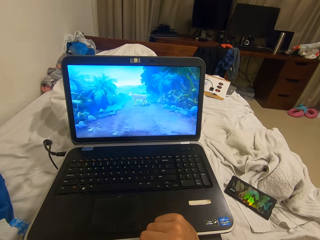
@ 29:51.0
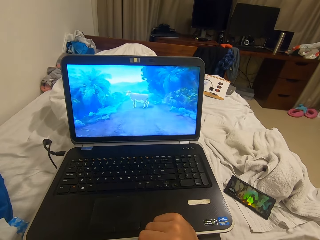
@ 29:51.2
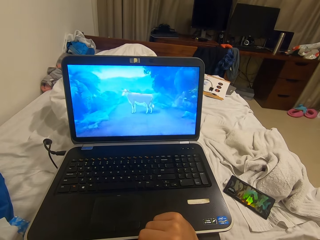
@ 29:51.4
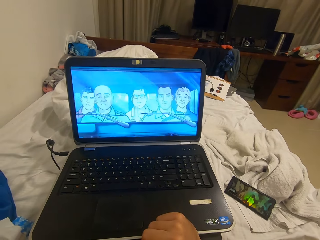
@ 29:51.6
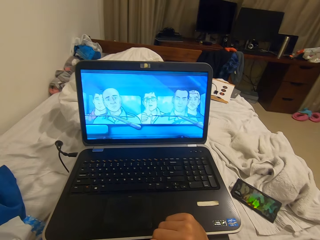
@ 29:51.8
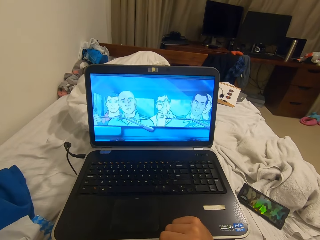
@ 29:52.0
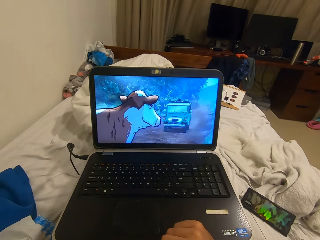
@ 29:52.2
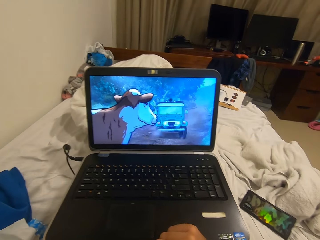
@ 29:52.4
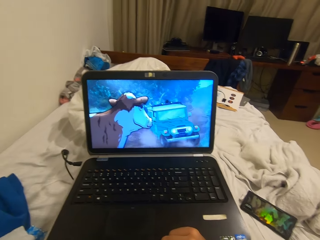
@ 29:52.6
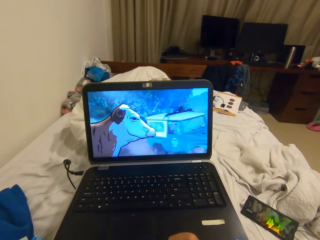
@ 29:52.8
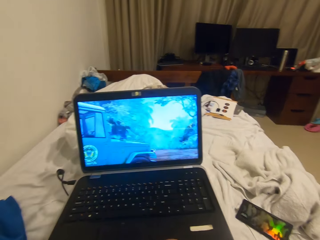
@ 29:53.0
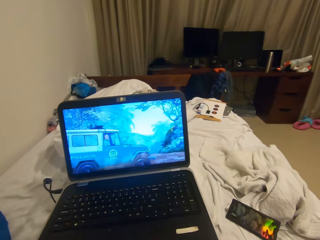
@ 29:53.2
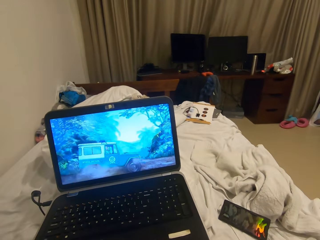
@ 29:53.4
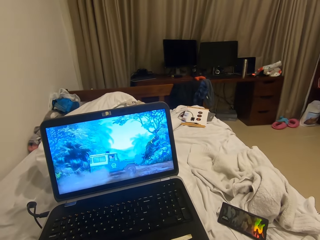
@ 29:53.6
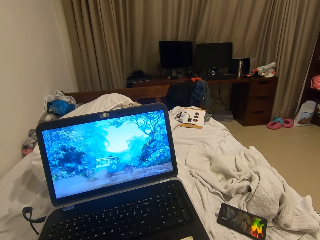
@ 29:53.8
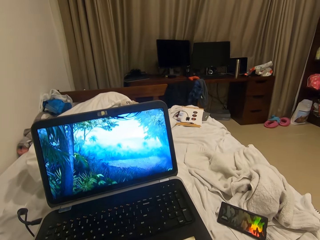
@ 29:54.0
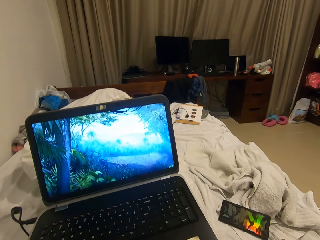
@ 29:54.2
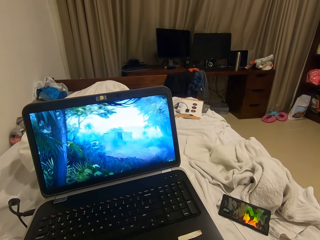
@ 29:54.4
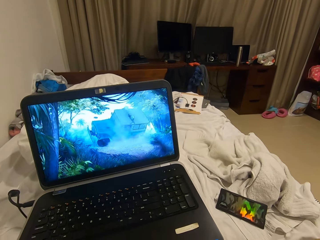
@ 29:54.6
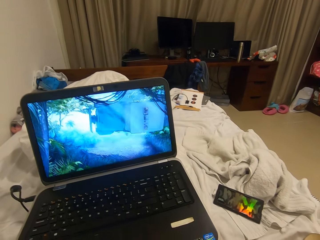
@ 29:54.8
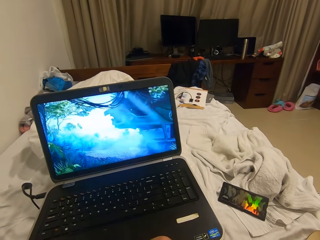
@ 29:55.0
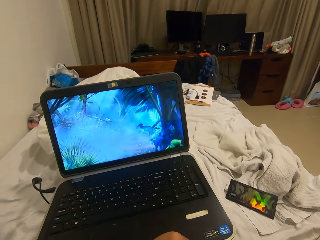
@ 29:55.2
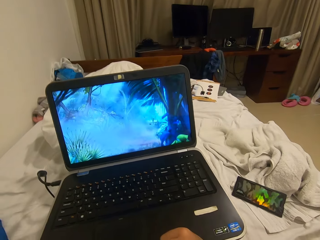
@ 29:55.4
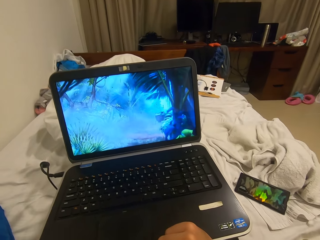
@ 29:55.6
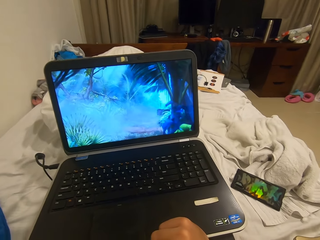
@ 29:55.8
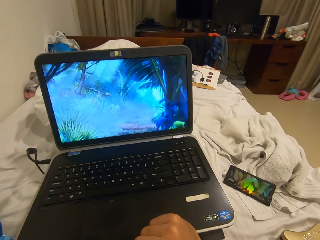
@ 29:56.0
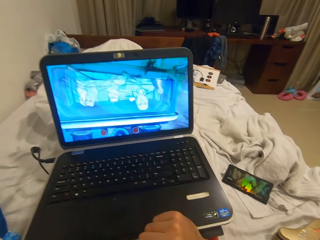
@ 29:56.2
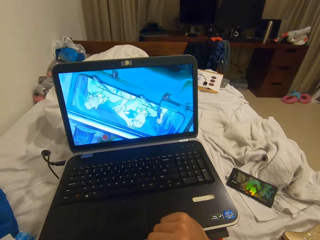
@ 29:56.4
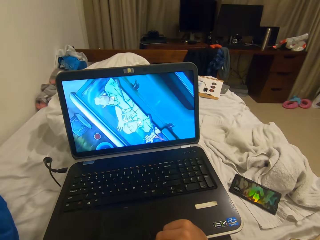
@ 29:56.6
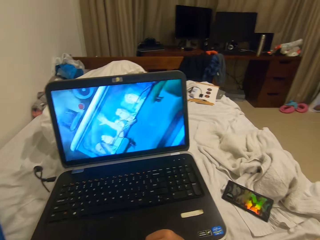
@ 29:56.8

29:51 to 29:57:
The camera wearer stares at the monitor.

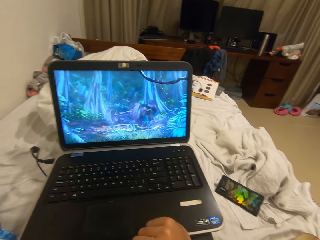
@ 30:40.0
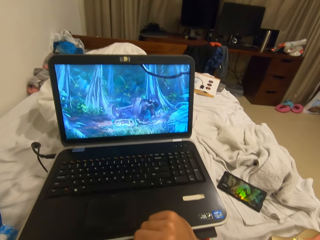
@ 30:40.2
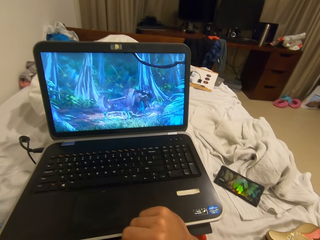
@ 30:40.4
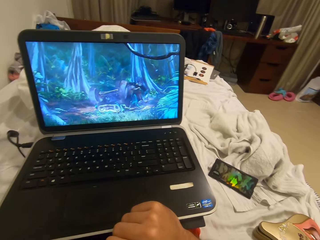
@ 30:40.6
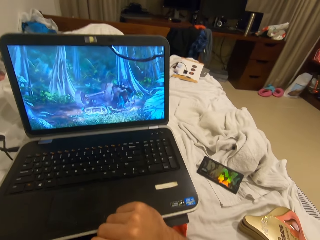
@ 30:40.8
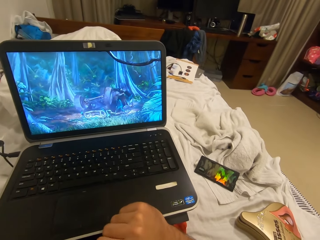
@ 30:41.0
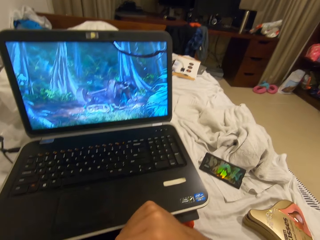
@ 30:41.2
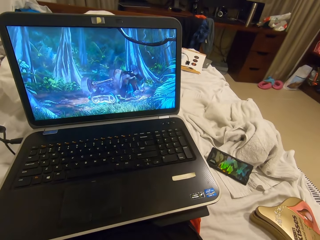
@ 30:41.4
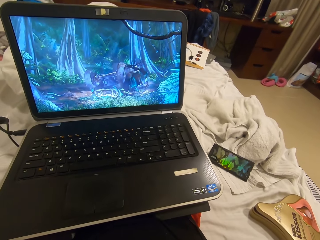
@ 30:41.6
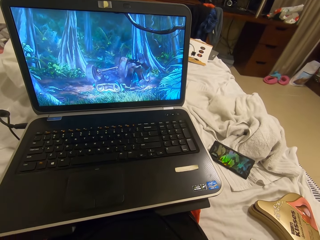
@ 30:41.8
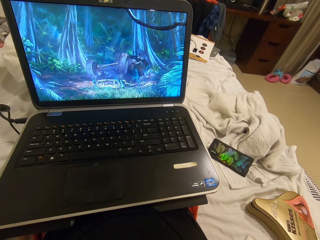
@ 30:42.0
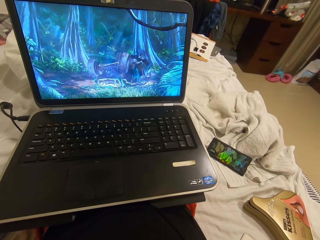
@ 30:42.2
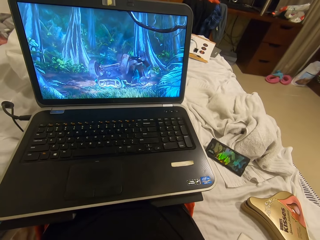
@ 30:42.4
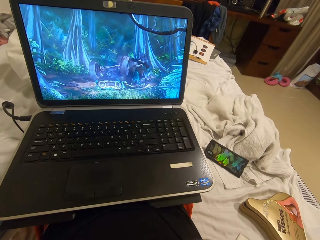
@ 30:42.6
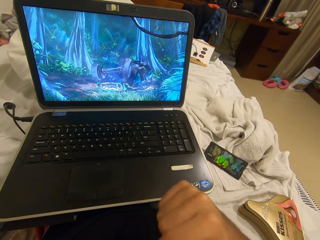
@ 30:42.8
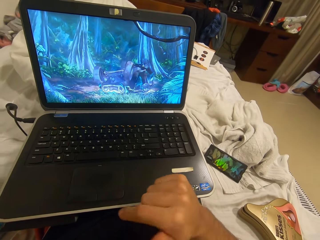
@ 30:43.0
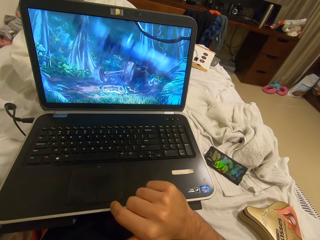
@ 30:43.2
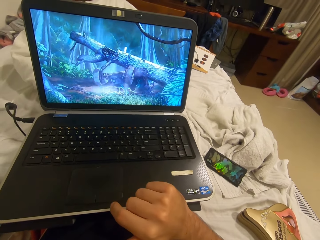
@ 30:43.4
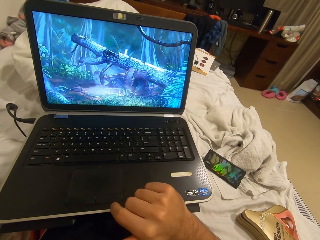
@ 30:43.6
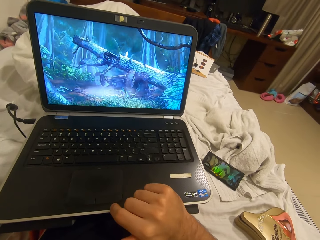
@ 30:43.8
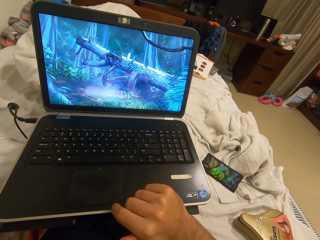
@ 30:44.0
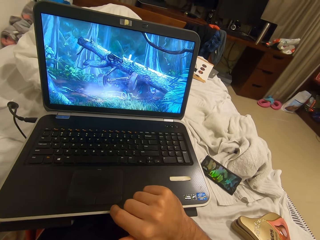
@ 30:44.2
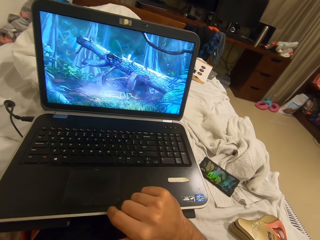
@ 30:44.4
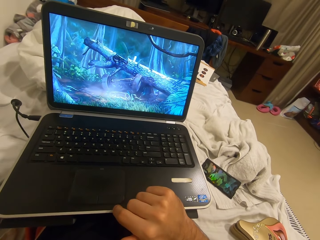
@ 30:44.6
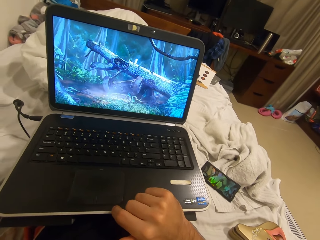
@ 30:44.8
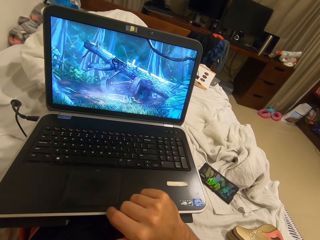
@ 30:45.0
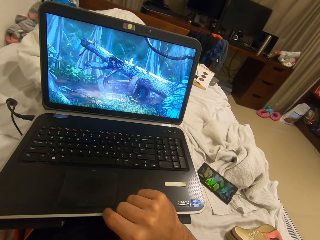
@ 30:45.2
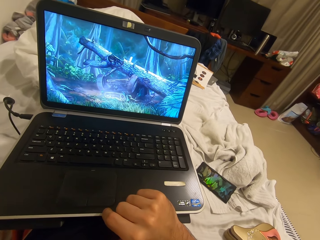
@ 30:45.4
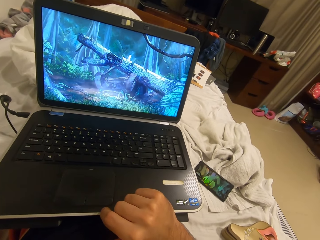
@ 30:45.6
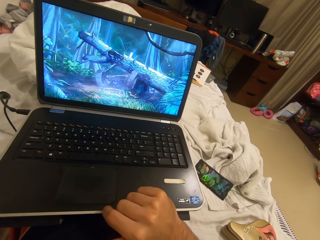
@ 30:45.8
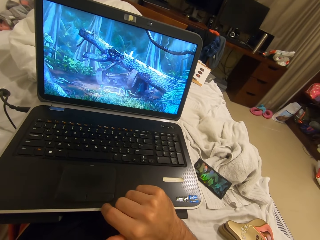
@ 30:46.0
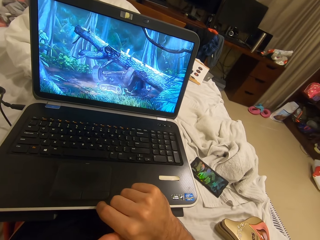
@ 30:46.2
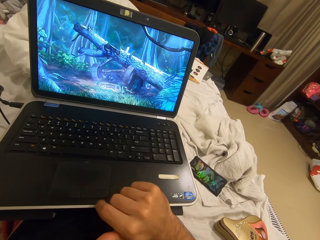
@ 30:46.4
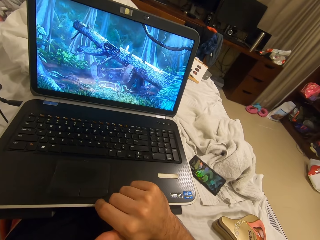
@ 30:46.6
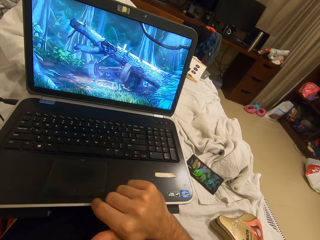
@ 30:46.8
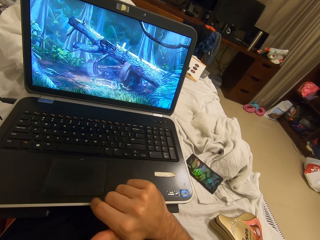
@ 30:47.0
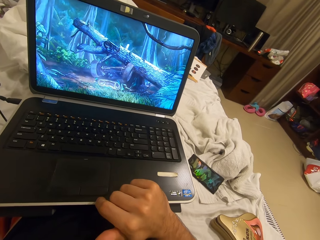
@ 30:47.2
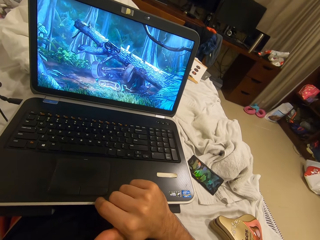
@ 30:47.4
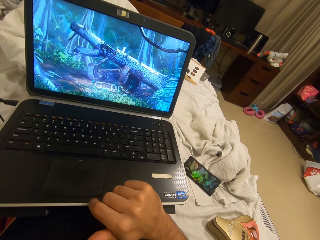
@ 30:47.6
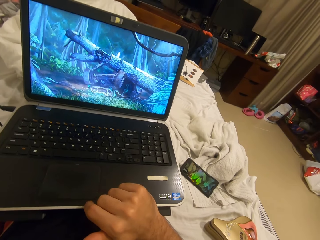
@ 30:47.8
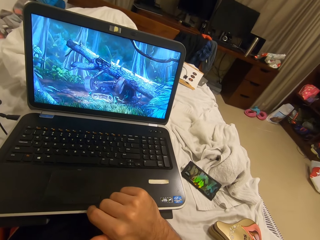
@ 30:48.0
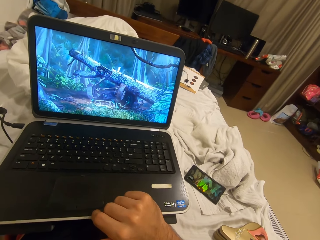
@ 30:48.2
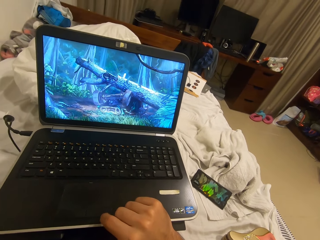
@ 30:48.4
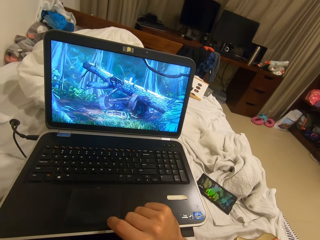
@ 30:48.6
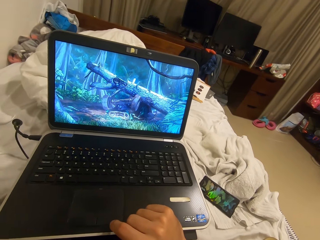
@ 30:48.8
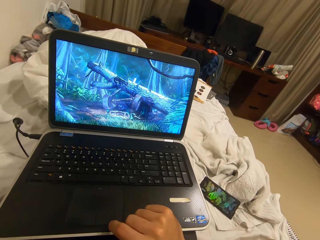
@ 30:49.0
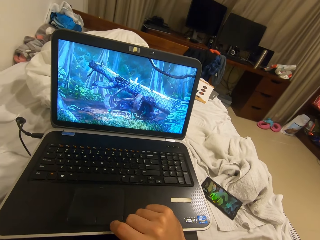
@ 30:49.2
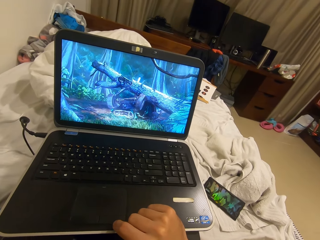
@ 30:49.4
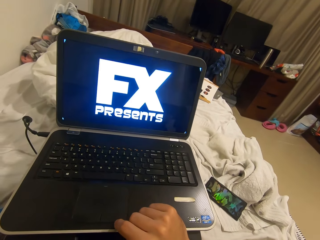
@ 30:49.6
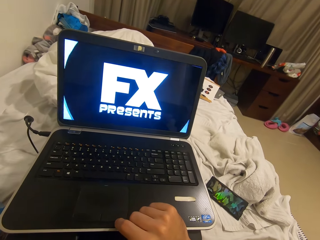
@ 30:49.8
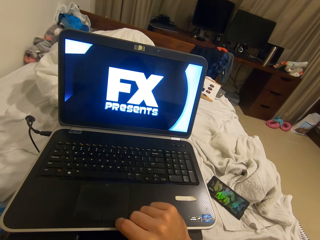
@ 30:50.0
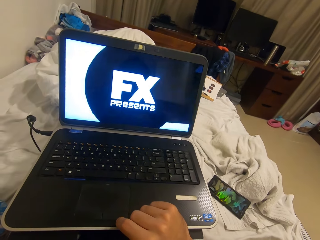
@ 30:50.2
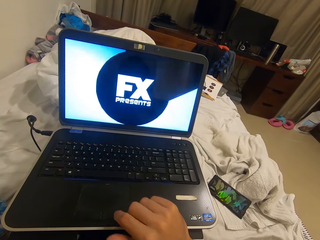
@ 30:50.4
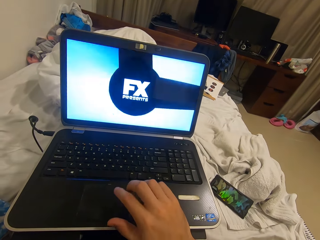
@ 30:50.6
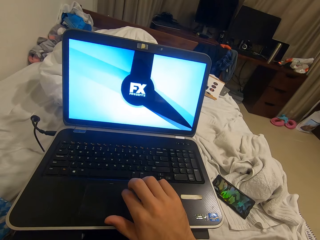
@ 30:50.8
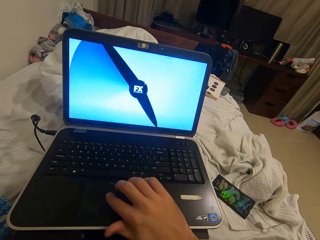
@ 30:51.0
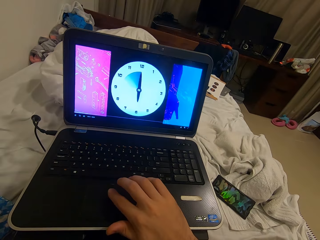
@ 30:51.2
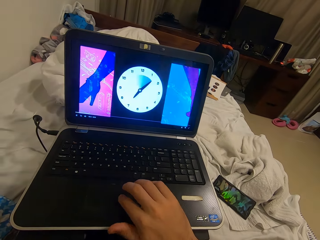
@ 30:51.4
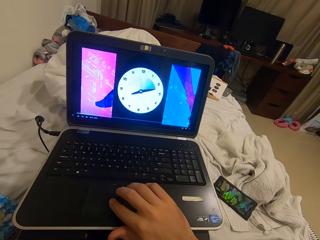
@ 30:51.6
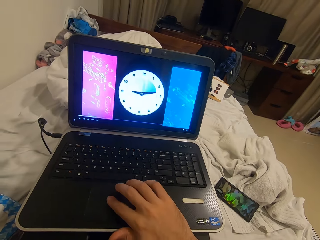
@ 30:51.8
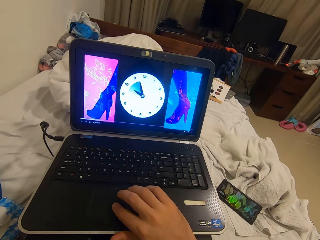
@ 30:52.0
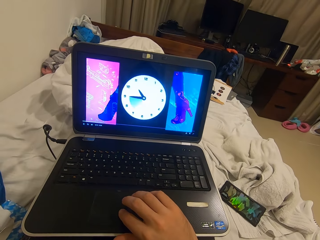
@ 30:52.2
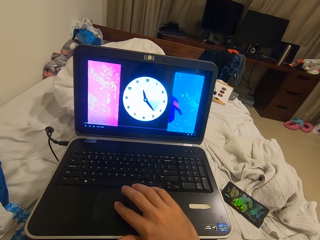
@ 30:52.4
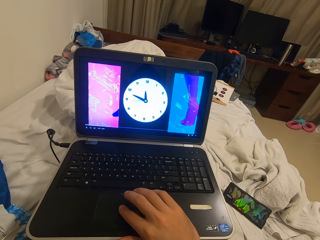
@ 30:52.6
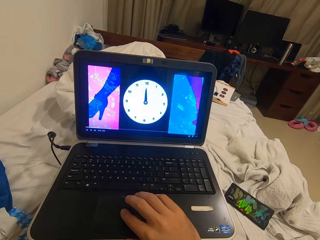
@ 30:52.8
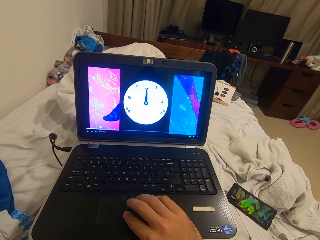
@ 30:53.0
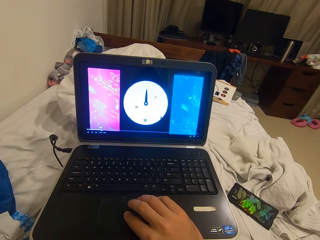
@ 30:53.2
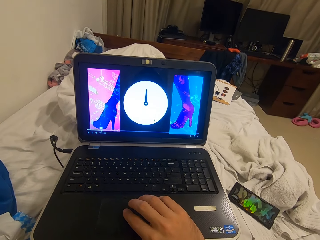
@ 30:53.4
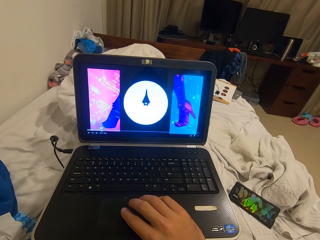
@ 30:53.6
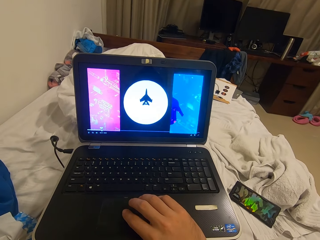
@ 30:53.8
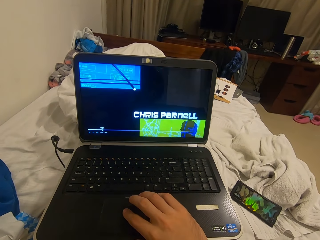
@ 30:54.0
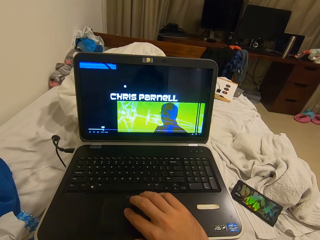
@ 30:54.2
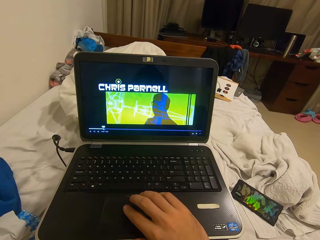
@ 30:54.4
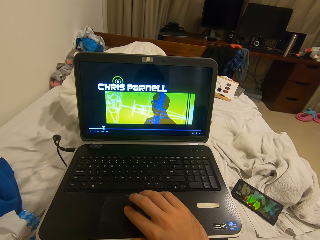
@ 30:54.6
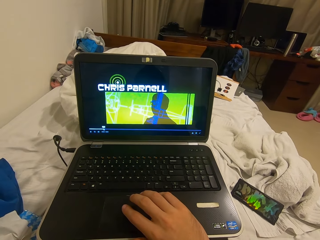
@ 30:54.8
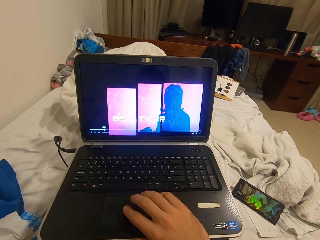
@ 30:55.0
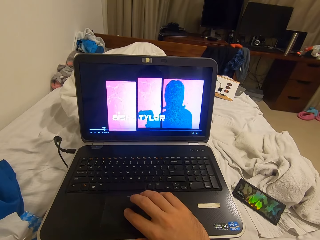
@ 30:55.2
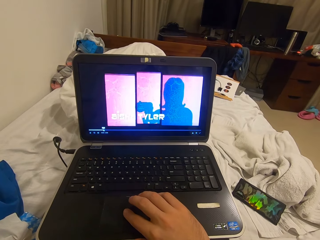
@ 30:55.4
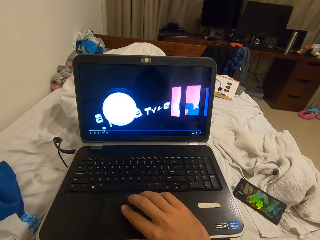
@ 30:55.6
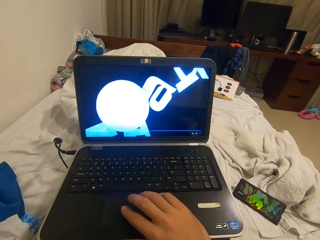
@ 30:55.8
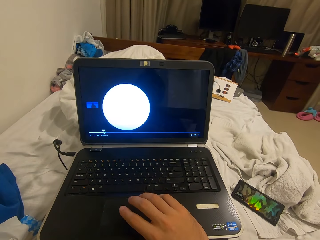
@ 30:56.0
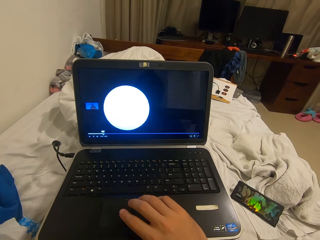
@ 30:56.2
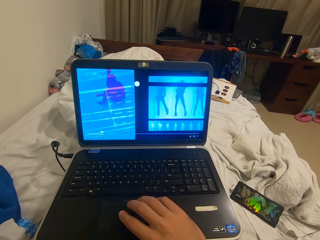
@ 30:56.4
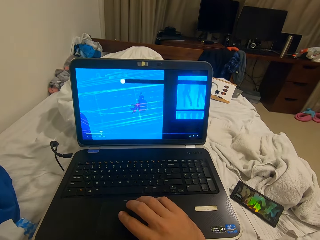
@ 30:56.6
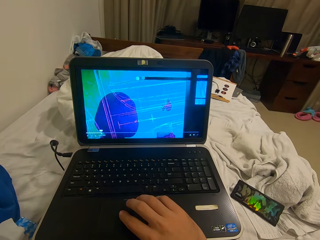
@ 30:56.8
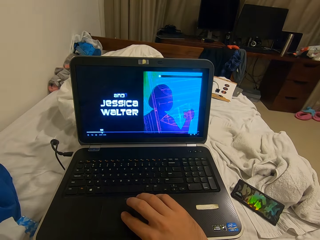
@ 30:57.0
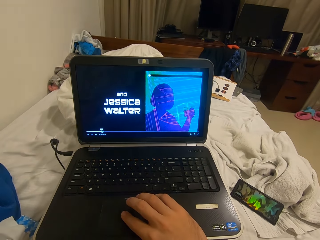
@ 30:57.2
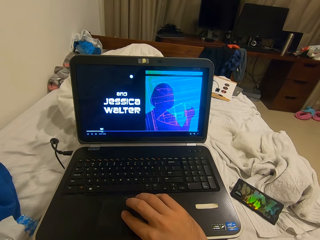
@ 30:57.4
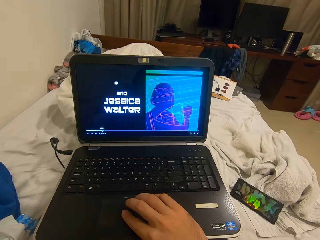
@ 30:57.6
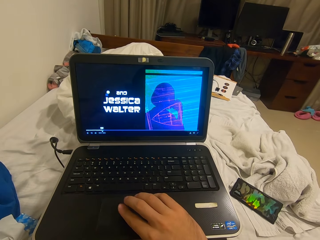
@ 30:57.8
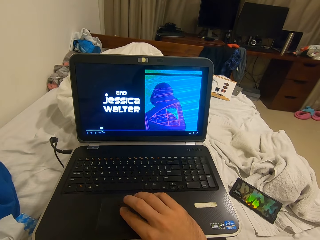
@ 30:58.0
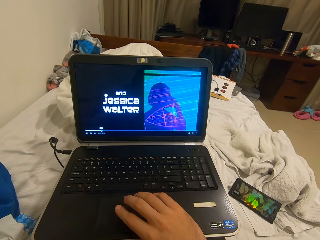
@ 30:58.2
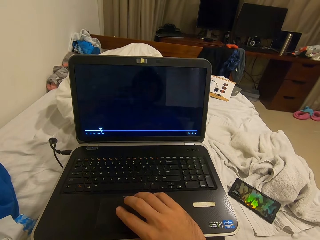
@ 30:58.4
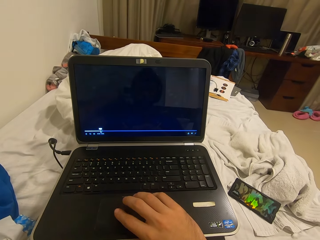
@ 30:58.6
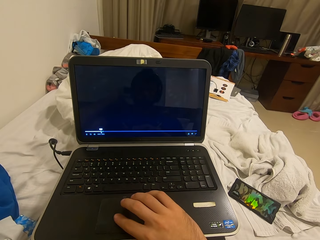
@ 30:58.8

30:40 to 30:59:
The camera wearer removes the hand on the keyboard. He places the hand on the edge of the keyboard. He operates the laptop with his right hand. He scrolls on the keyboard.
